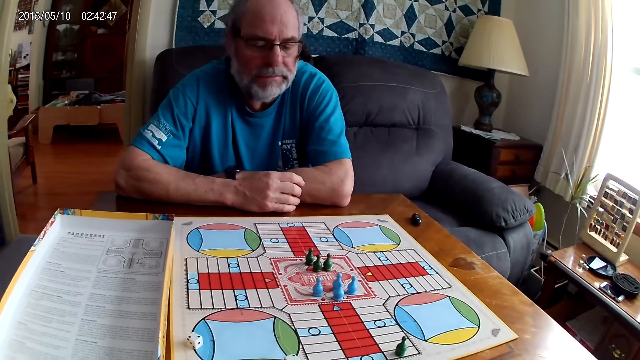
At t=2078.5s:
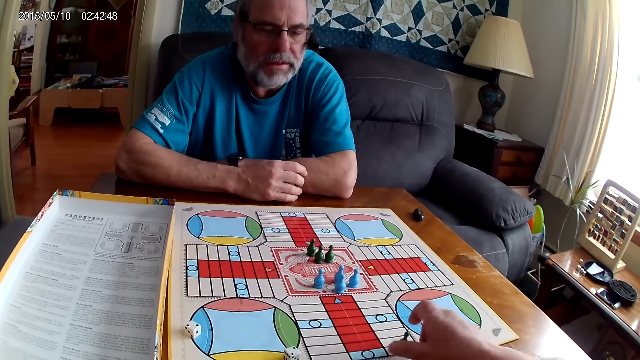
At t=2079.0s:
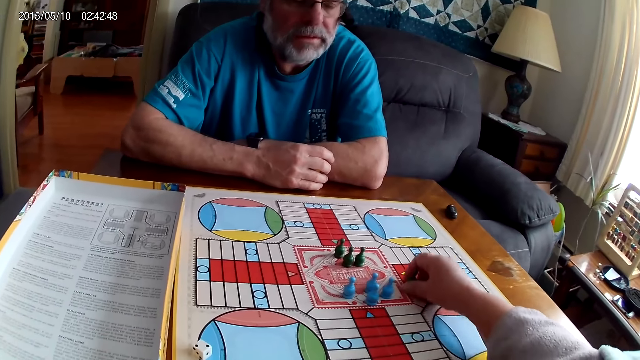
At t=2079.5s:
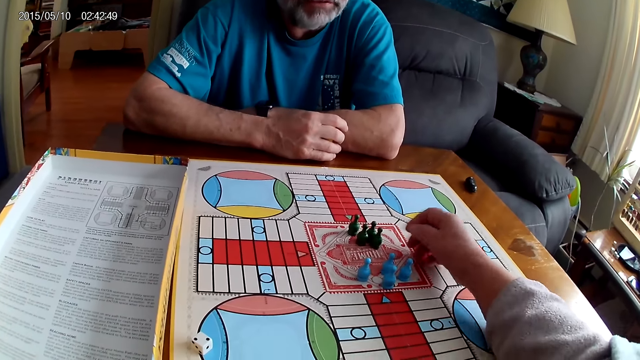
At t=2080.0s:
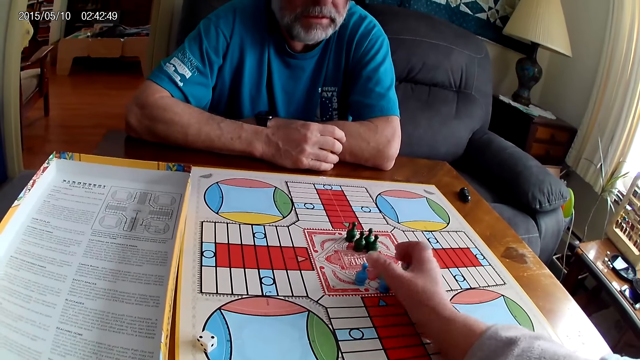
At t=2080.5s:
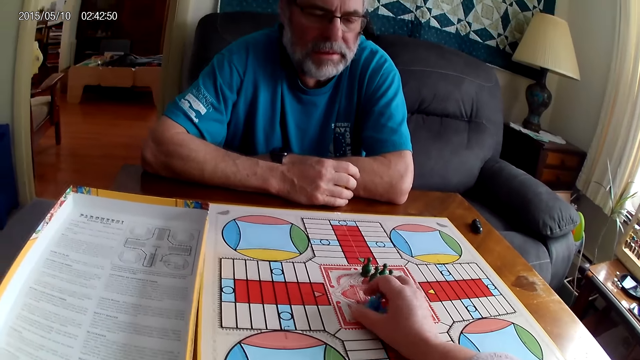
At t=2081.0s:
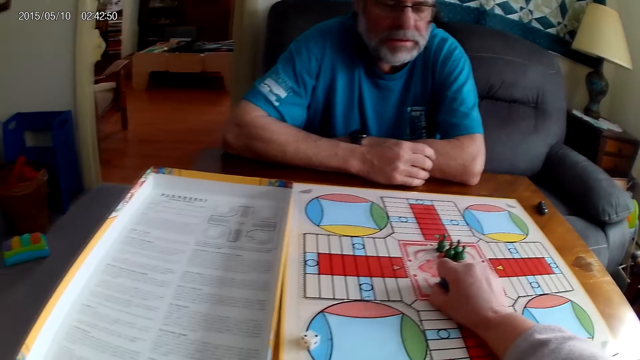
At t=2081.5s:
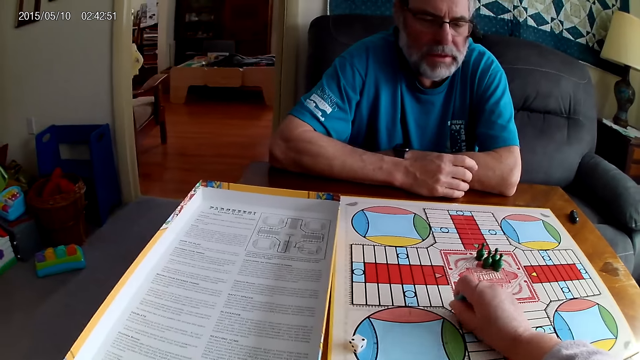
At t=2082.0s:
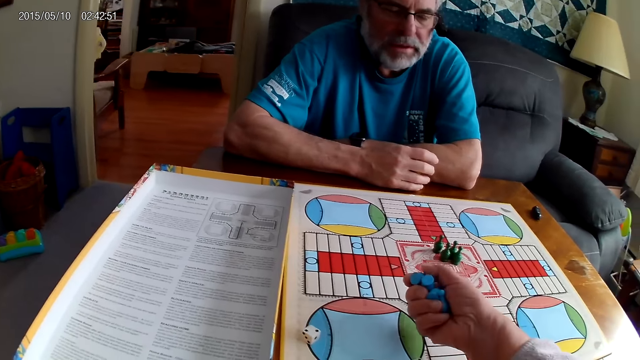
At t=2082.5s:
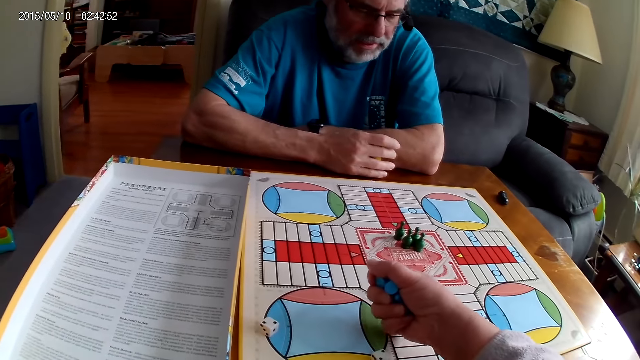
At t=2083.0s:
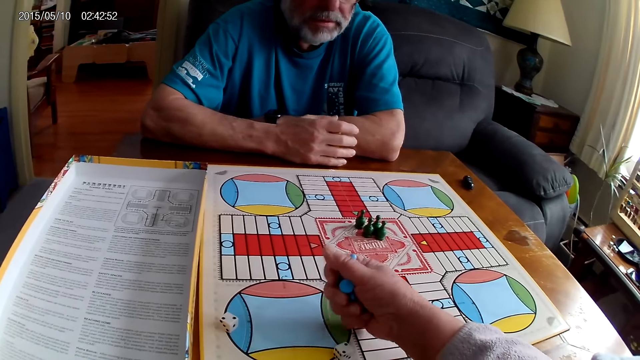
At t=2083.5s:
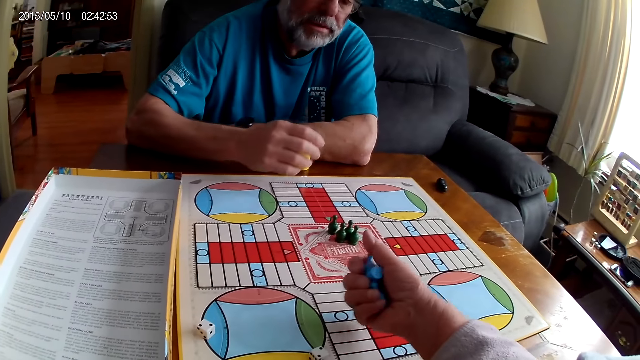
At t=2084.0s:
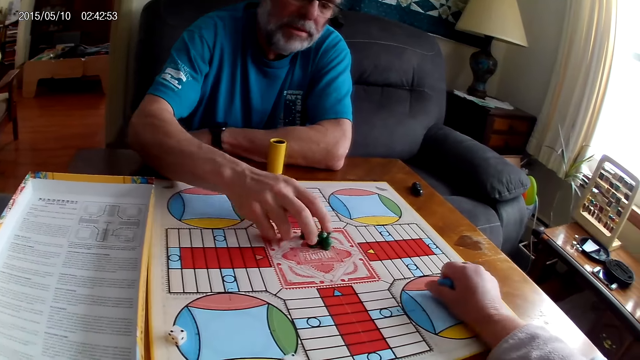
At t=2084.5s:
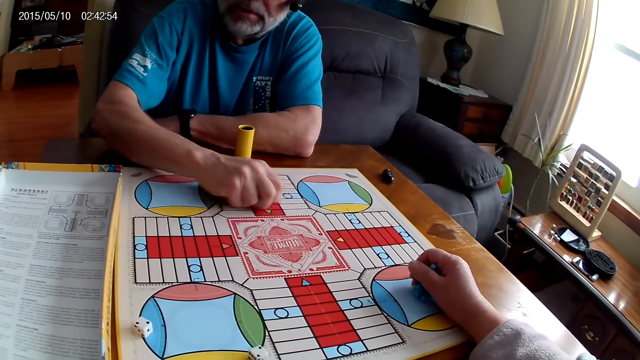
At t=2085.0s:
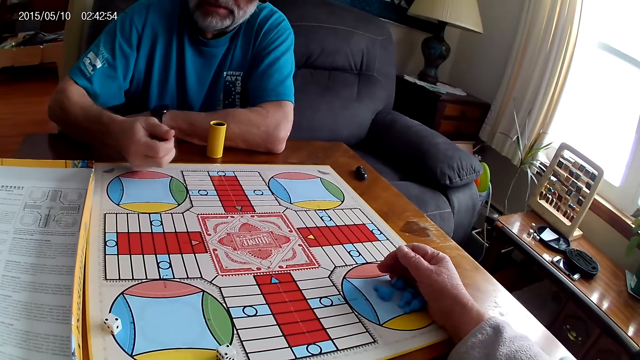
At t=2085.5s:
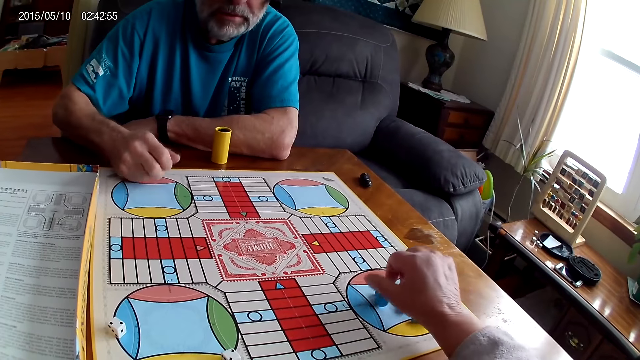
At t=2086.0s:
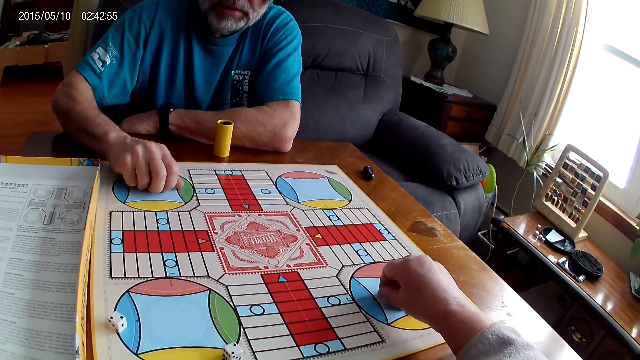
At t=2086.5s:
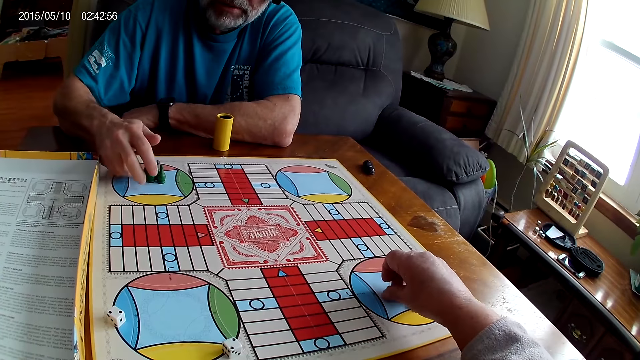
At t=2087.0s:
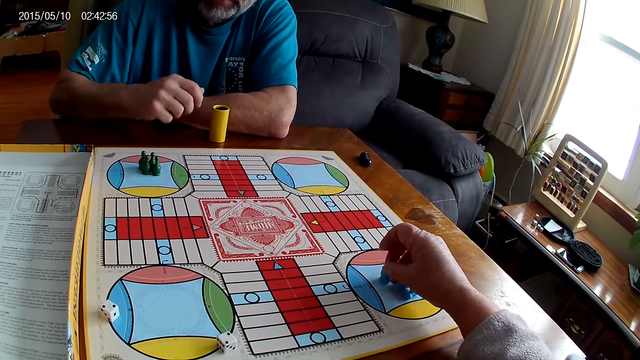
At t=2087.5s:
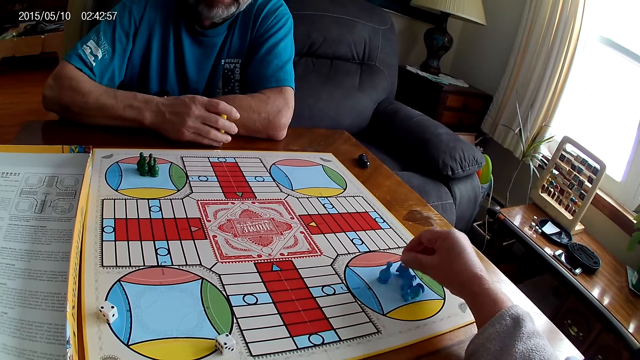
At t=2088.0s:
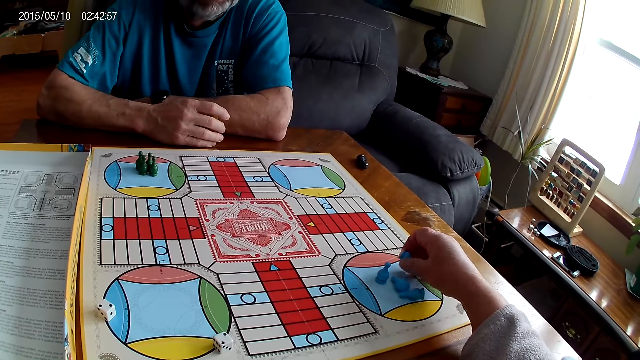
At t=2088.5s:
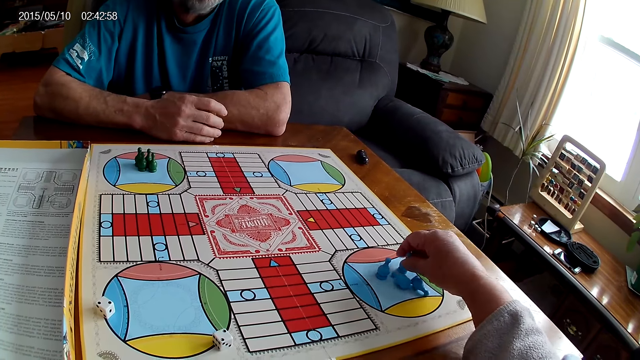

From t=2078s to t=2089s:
The camera wearer moves a green pawn or token on the Ludo board with her right hand. A man talks to the camera wearer. The camera wearer repositions 4 blue pawns on the Ludo board with her right hand. She collects the tokens and speaks to the man. The man responds to the camera wearer. The camera wearer places the tokens aside. The man repositions 4 green pawns on the Ludo board with his right hand. The camera wearer arranges the blue pawns on the Ludo board with her right hand.

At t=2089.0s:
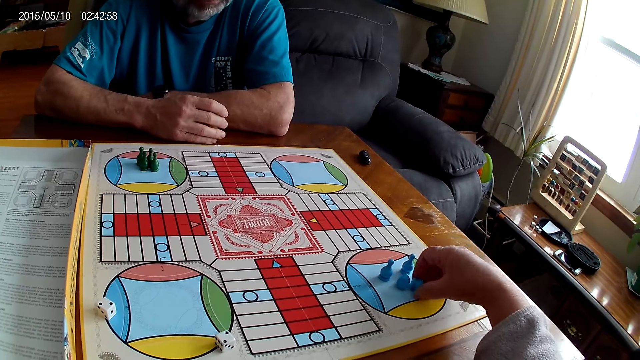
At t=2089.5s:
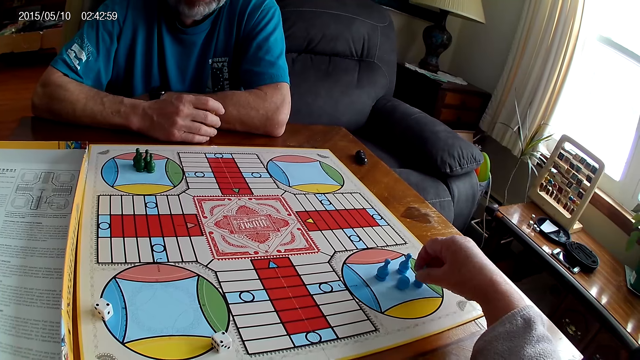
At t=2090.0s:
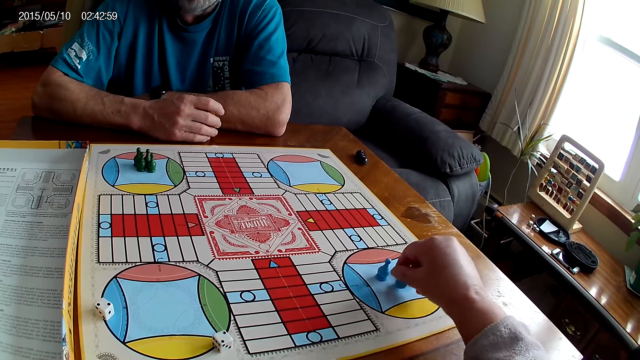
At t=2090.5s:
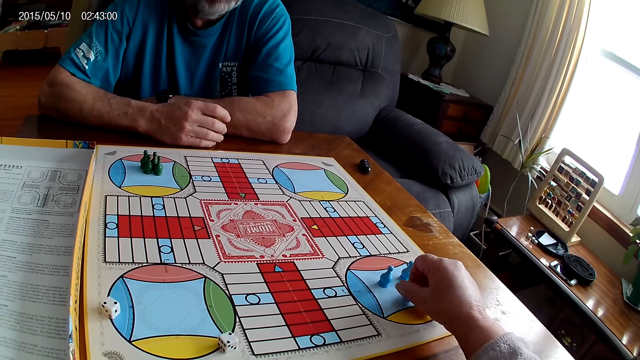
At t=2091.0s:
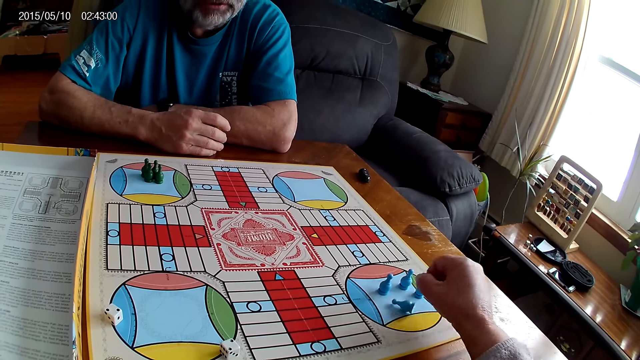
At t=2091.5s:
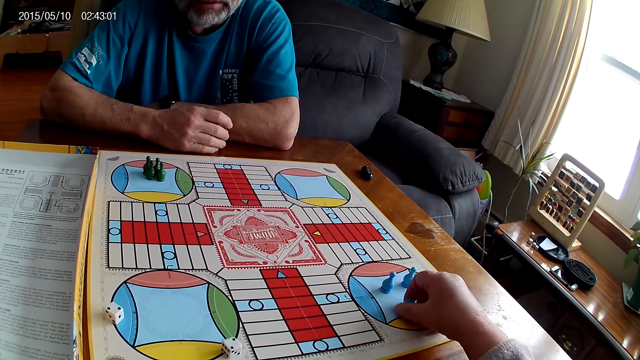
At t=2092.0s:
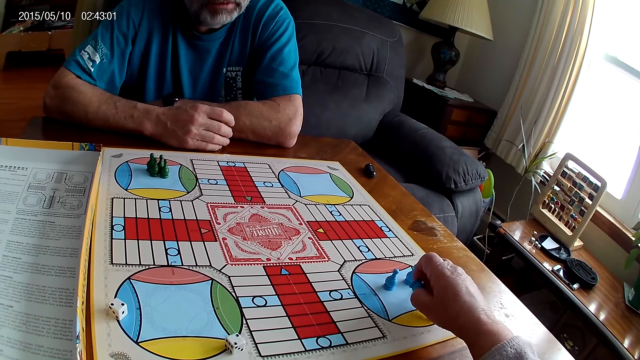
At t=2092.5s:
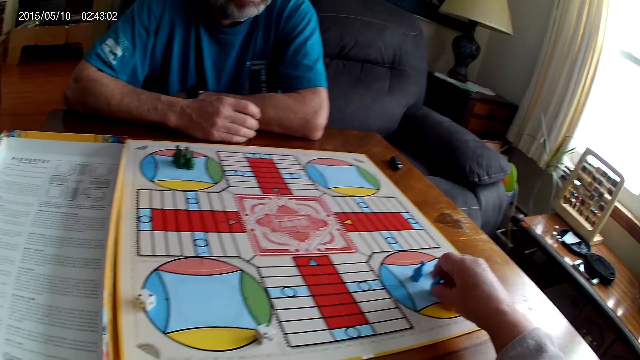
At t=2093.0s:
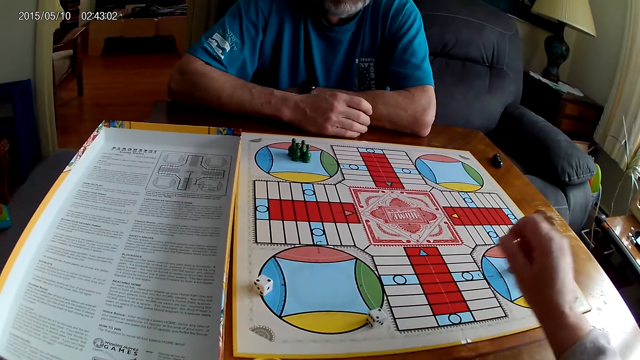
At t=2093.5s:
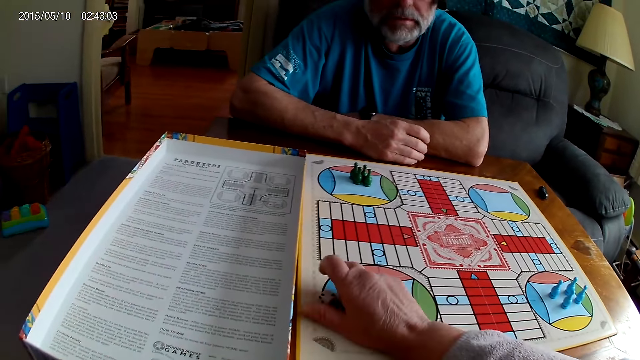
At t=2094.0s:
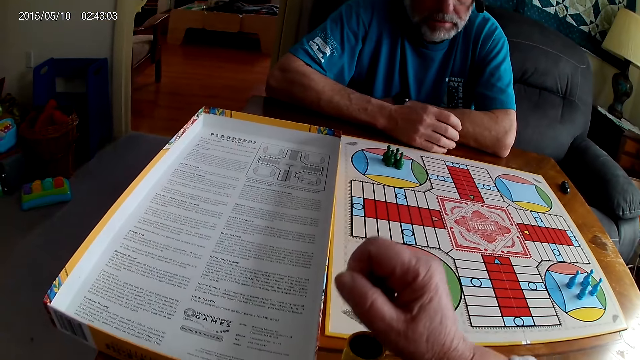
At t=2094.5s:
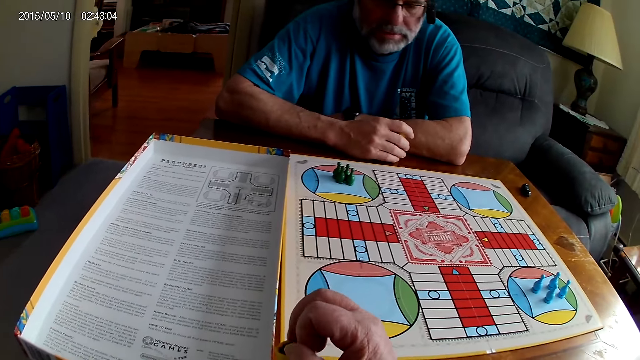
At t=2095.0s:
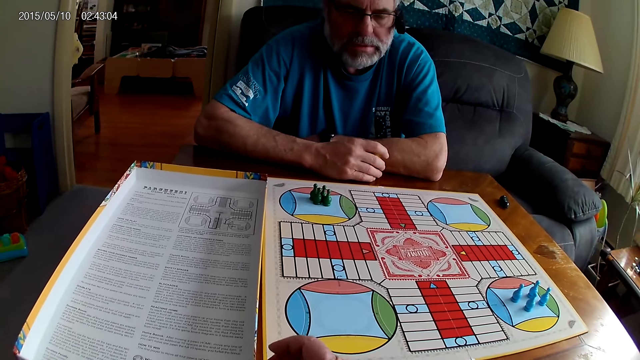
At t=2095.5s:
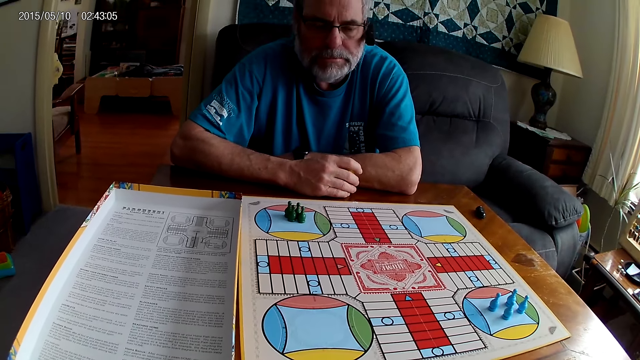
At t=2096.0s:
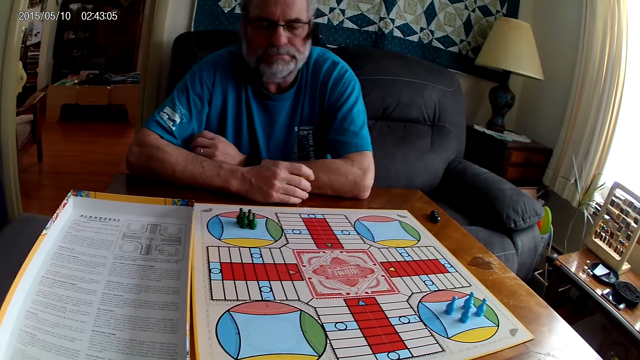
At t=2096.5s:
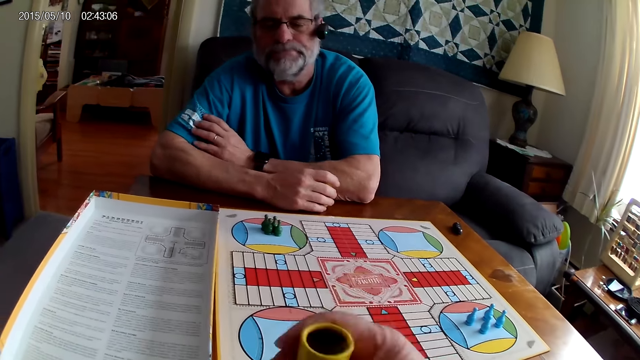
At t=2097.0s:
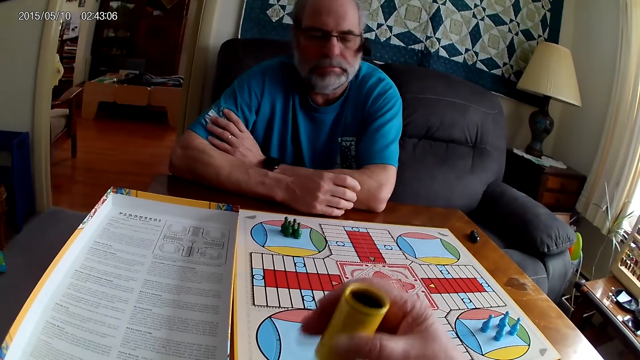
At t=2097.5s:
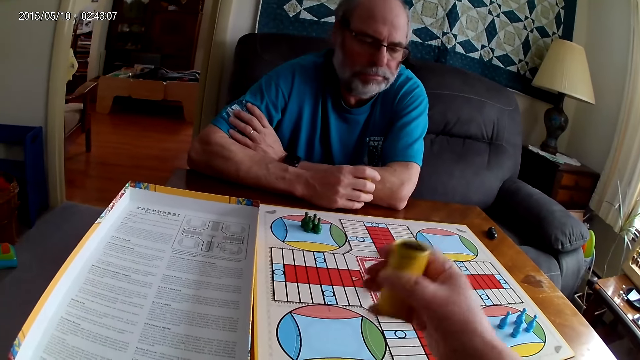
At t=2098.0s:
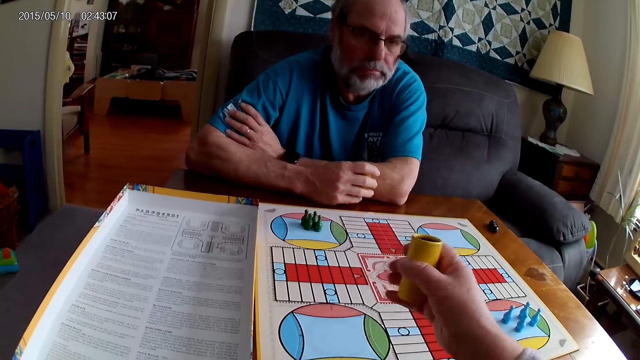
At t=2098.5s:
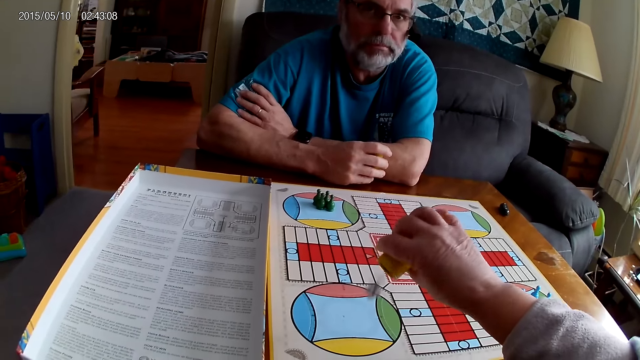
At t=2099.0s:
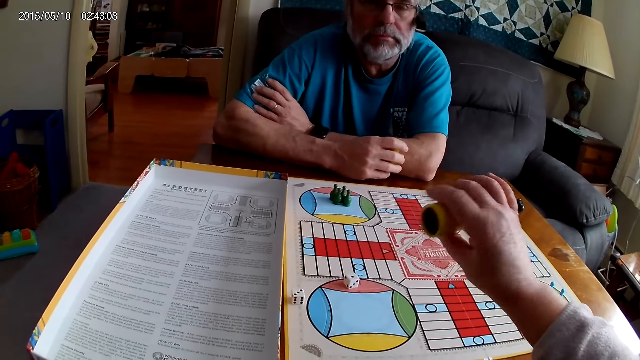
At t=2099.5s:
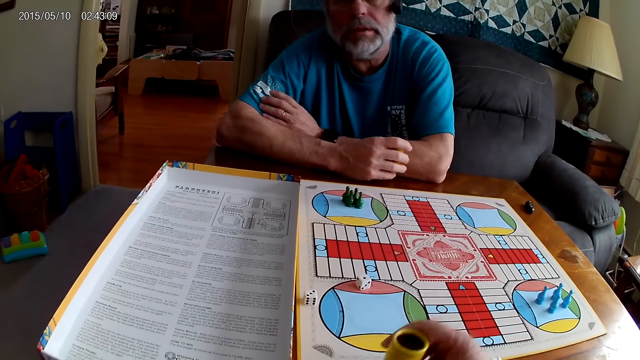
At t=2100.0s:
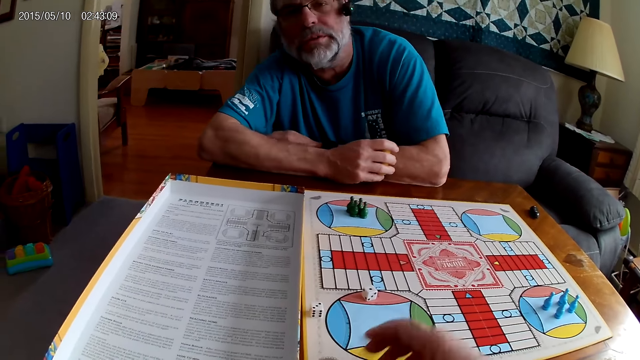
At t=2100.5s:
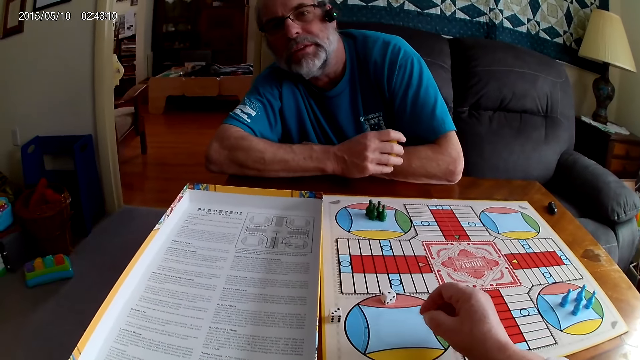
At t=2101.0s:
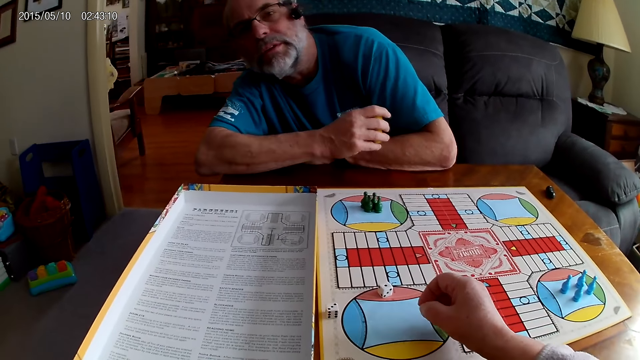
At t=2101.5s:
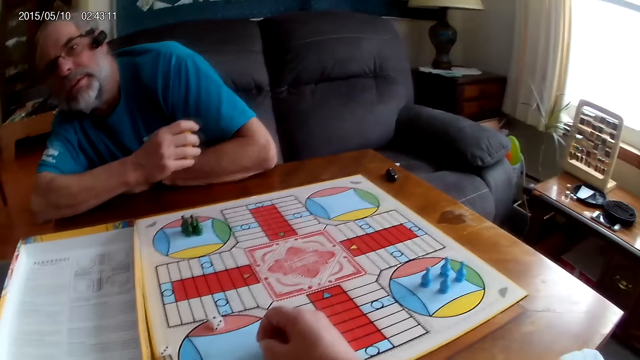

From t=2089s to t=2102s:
A man speaks to the camera wearer. The camera wearer picks up the dice on the Ludo board with her right hand. She puts the dice in the container or dice cup on the table with her right hand. She shuffles the dice in the container with her right hand. She talks to the man. She pours the dice in the container on the Ludo board with her right hand. She lays the dice cup aside. The man speaks to the camera wearer. The camera wearer turns around.
